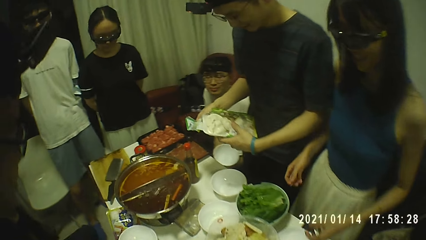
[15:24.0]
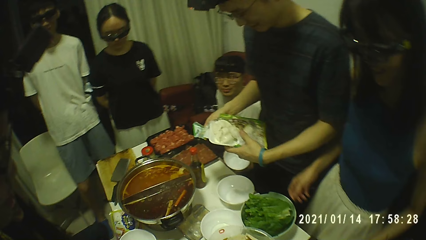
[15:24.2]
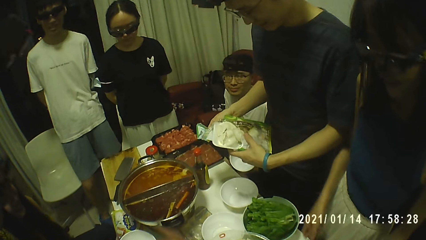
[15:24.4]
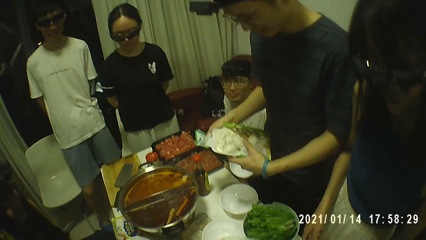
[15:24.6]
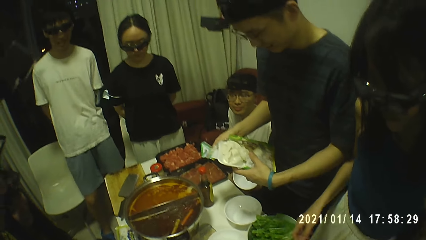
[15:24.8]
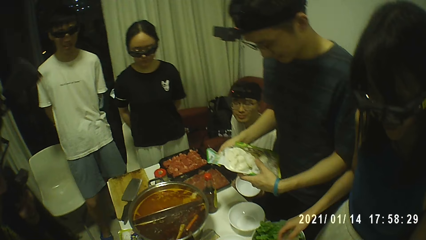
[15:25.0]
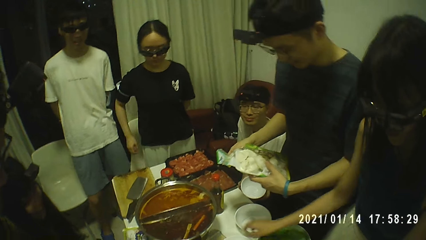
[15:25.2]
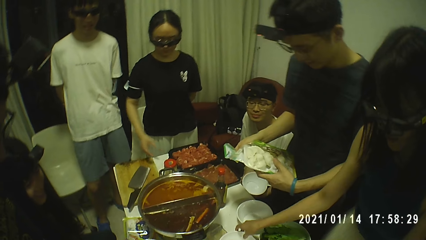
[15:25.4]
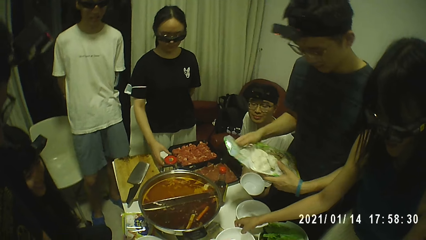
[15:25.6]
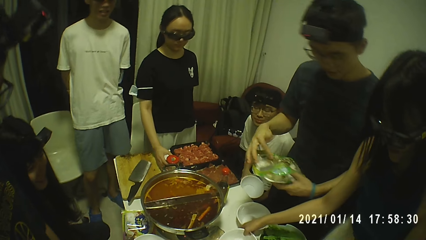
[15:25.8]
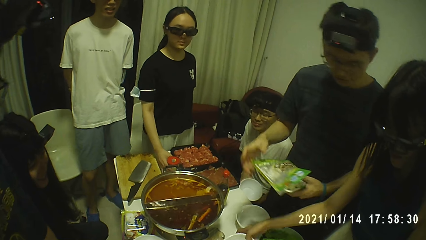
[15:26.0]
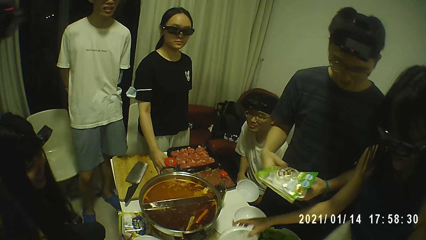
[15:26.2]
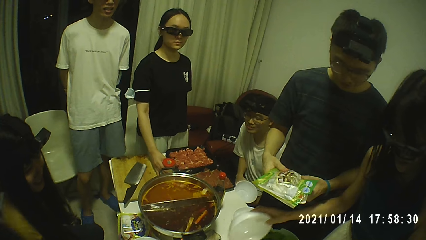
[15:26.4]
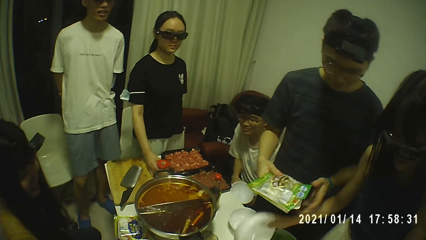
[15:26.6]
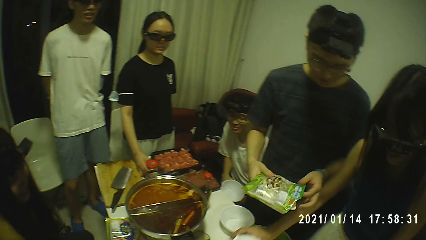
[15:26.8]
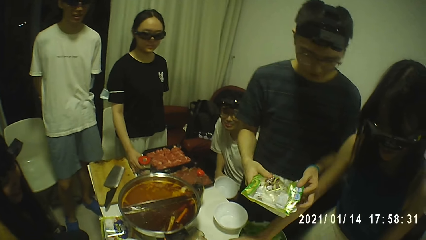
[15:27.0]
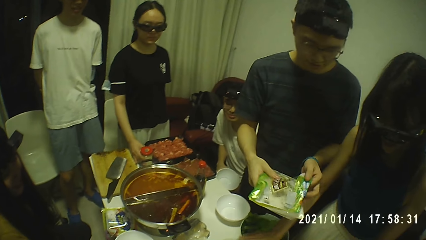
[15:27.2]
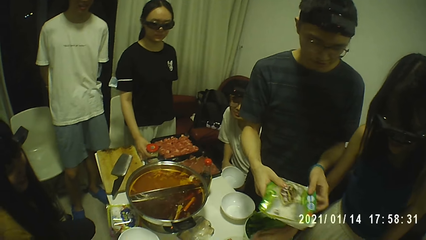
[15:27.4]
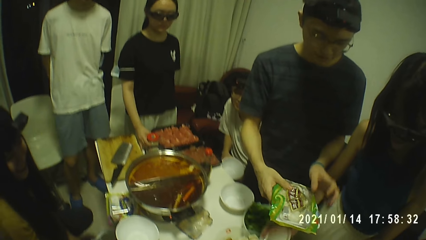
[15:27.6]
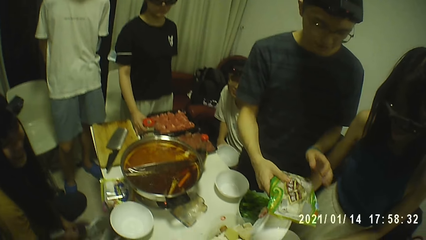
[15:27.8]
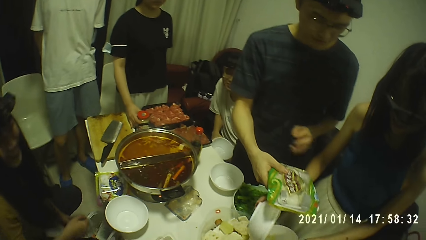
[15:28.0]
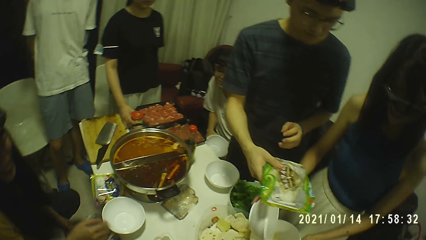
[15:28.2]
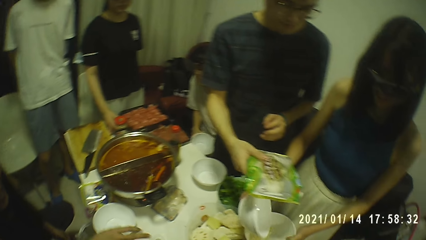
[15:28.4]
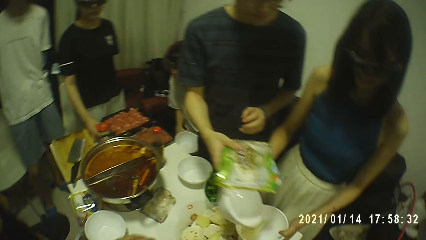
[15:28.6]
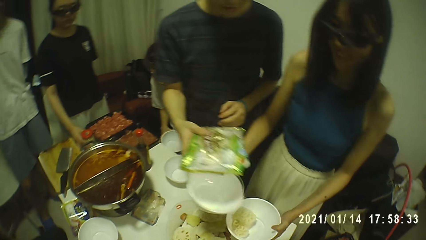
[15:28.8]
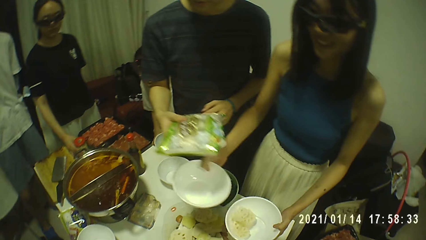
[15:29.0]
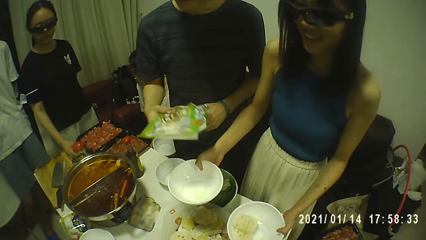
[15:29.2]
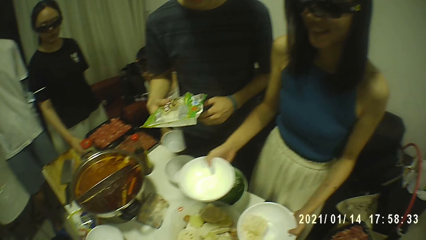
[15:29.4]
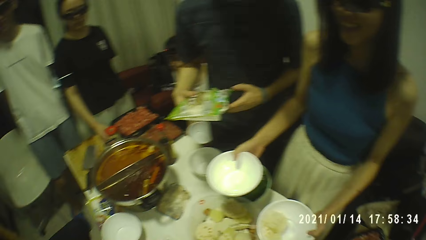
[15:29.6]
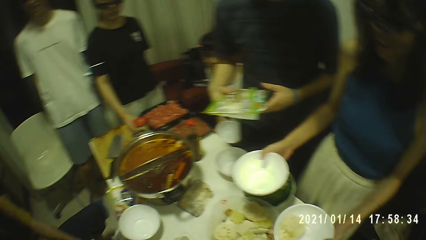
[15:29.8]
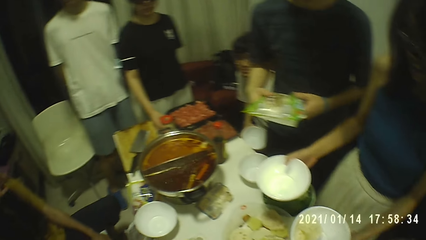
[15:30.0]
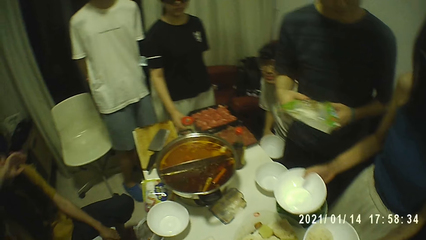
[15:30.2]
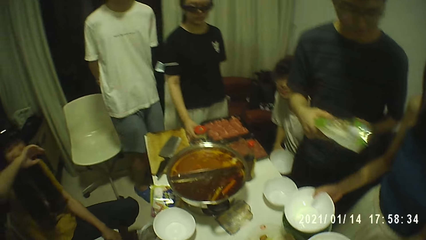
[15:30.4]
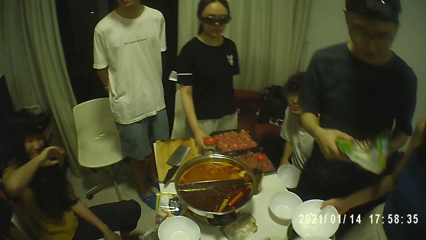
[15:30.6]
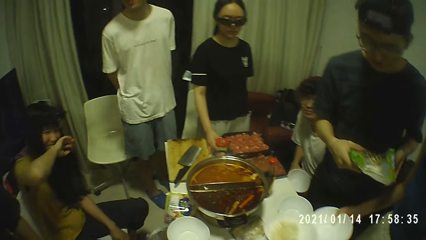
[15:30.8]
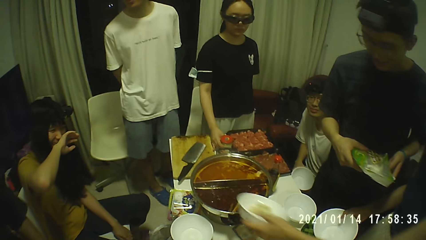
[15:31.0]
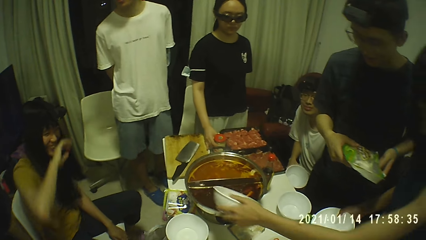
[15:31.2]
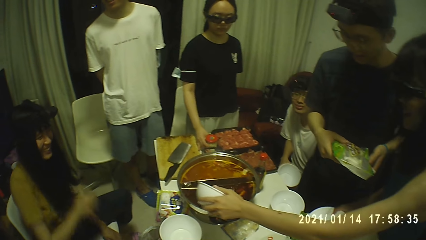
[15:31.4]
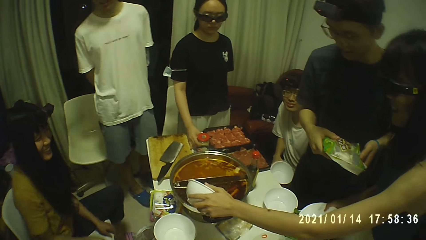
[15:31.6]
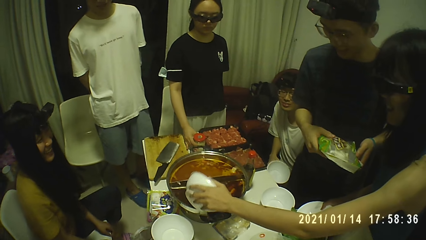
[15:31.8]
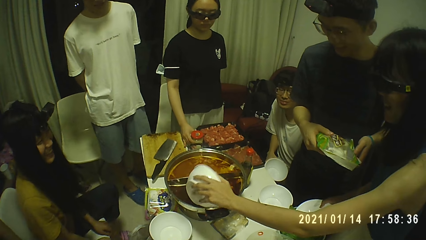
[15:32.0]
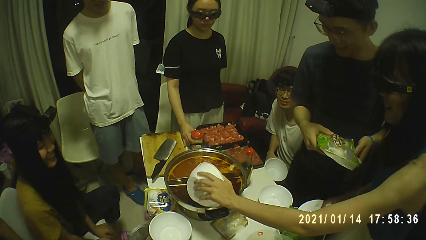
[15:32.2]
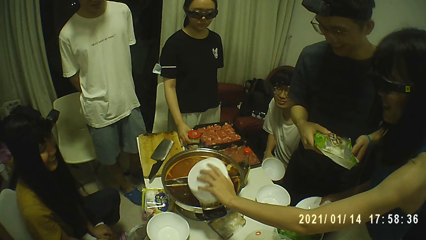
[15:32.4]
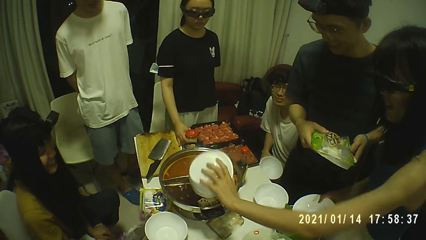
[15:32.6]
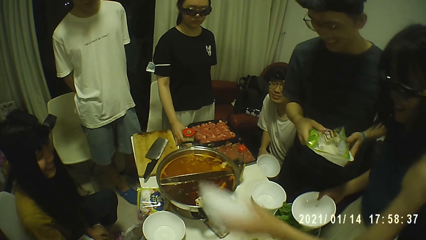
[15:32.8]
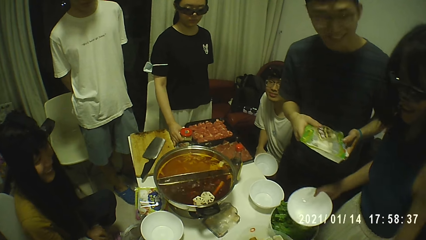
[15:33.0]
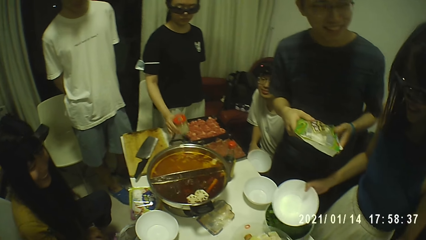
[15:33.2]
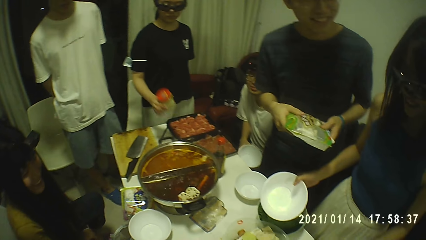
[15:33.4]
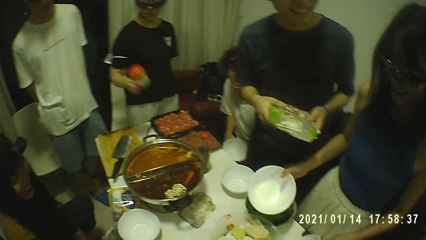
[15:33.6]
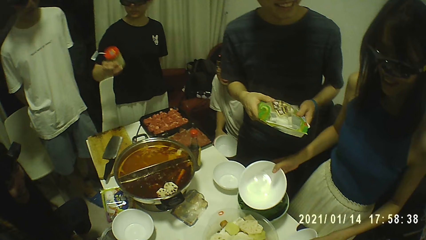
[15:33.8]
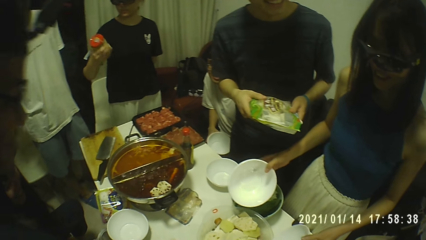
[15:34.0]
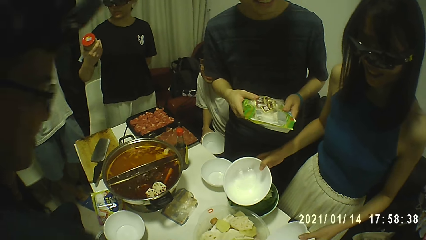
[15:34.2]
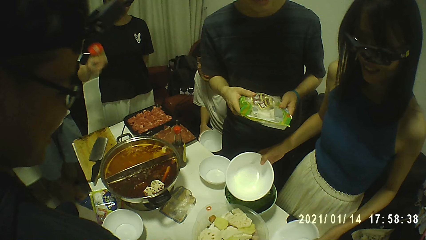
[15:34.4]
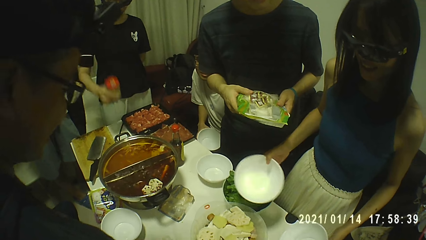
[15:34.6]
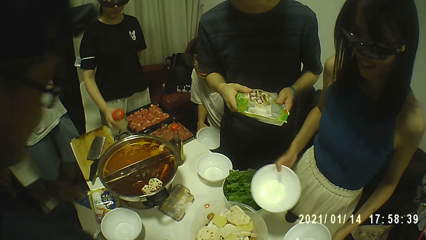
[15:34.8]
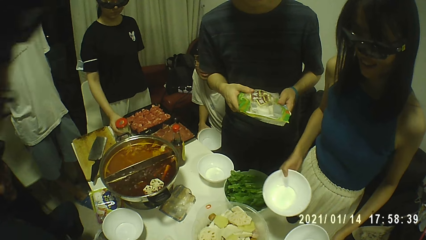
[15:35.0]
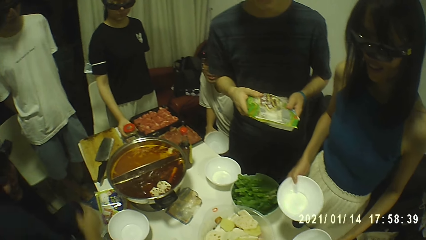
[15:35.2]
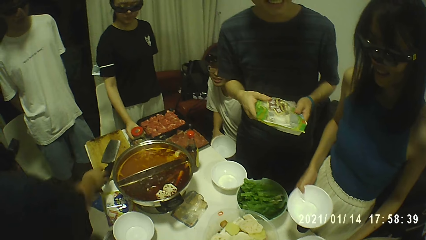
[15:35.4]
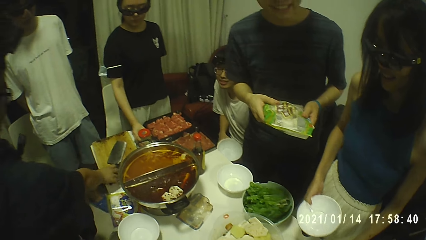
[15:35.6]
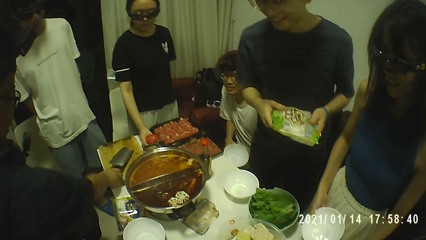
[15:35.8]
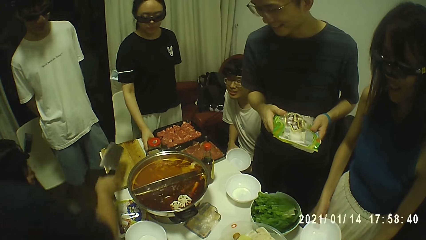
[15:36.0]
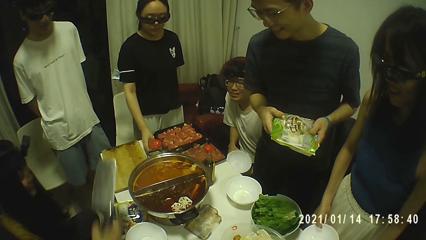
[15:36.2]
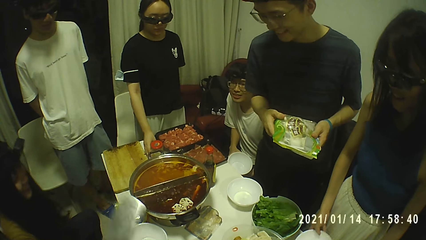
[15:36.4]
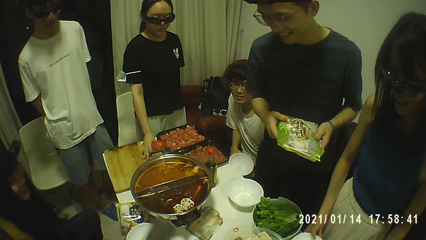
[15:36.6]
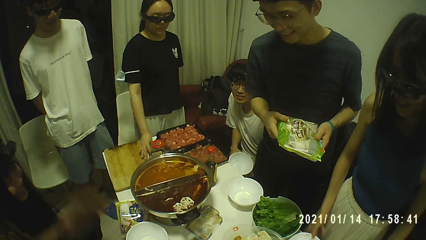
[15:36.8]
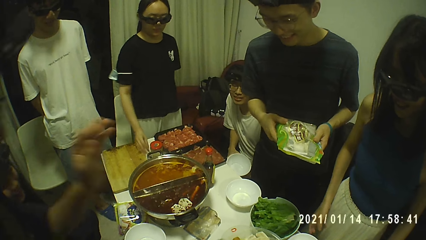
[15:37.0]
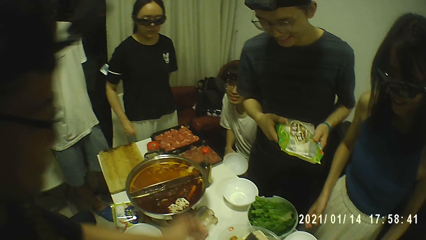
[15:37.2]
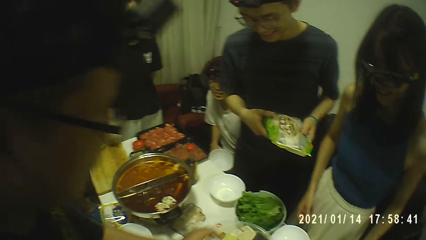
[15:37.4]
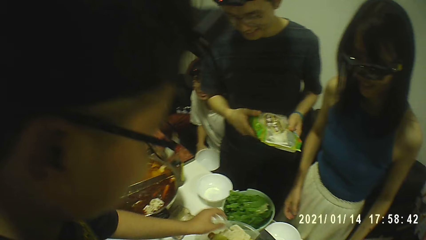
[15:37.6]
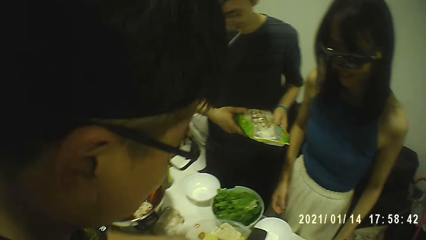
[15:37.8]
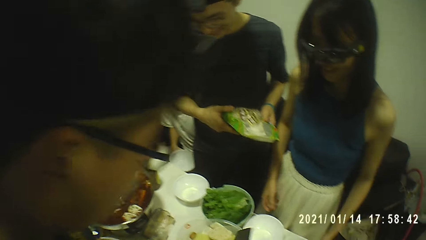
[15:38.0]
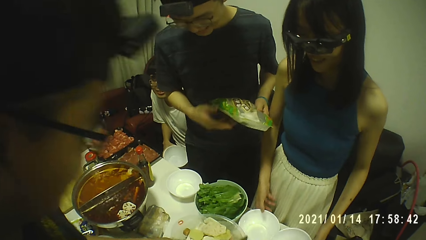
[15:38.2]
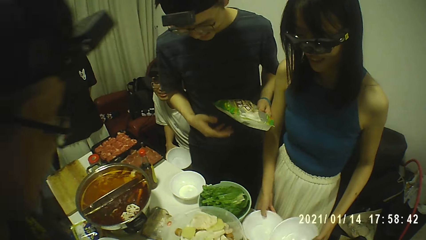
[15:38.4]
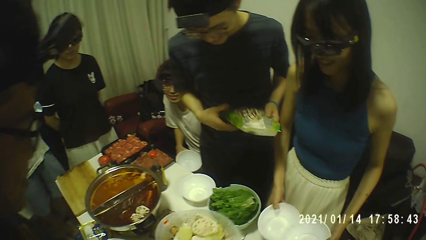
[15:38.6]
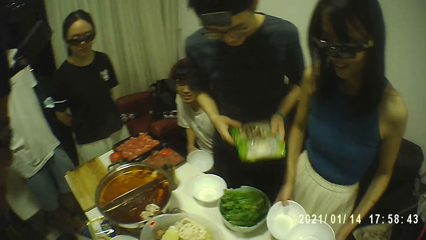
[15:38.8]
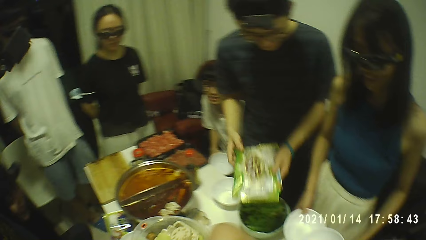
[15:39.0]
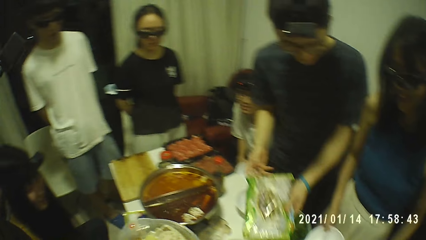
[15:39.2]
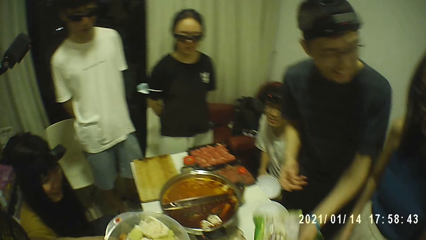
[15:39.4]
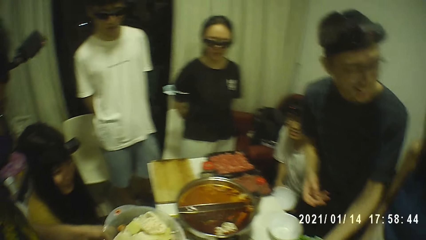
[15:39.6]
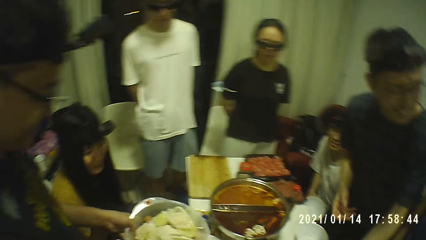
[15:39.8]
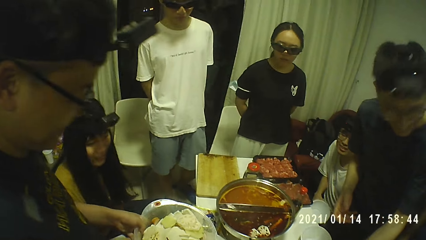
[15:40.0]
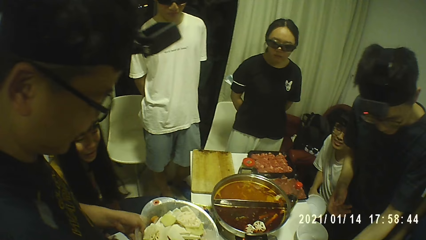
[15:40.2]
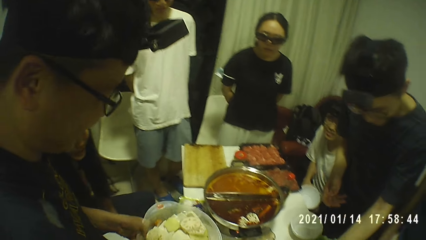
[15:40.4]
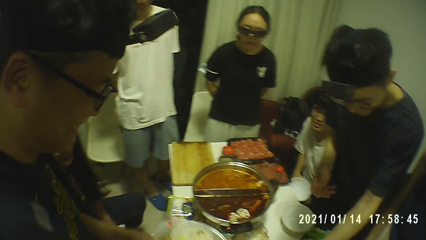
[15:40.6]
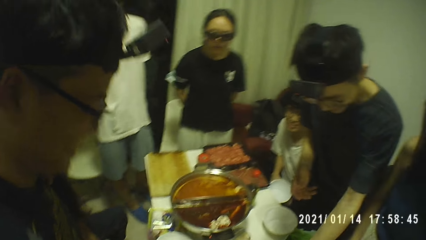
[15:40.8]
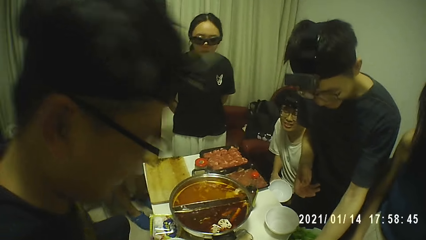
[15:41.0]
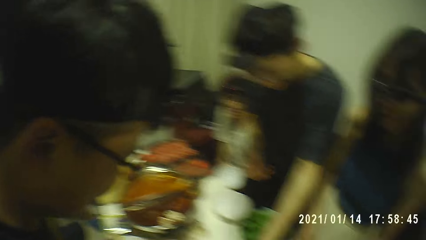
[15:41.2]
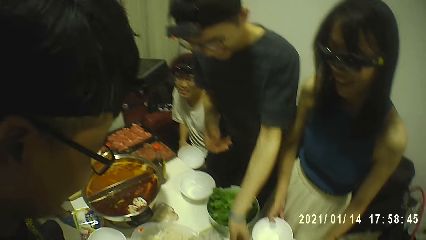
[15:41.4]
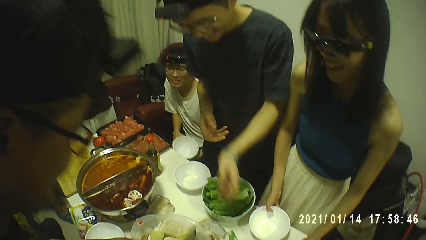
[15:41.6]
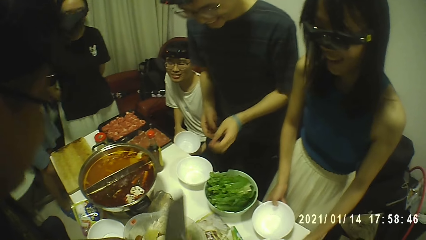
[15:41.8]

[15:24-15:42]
The woman picks up a soup bowl from the table with her right hand. The man closes the pack of chips with his right hand. Another woman moves a glass jar on the table with her right hand. The man passes the pack of chips to his right hand with his left hand. The man holds the pack of chips with both hands. A third woman pours chopped potatoes in the pot from a soup bowl in her left hand. The first woman drops the soup bowl on the table with her left hand. Another man picks up the chopper from the chopping board with his right hand. The first woman drops the soup bowl on the table with her right hand. The other man carries the bowl of chopped potatoes from the table with his left hand. The first man drops the pack of chips on the table with his left hand. The camera wearer talks to a man.
